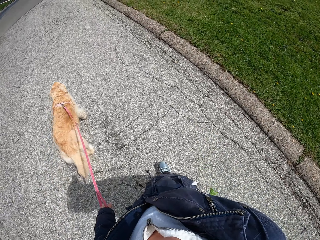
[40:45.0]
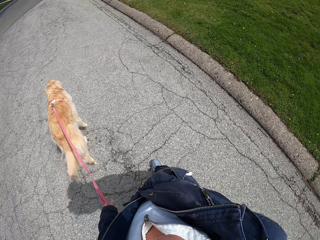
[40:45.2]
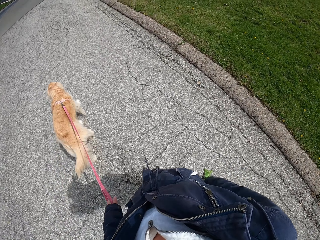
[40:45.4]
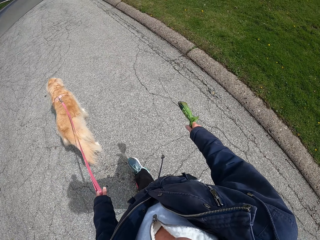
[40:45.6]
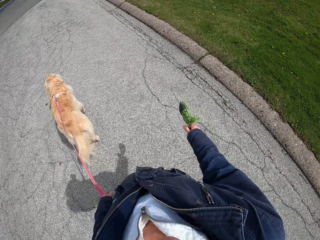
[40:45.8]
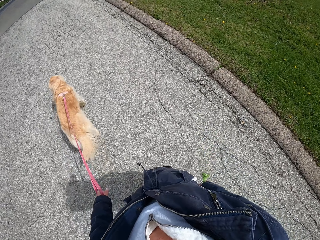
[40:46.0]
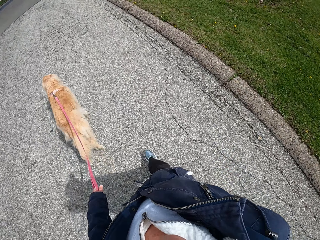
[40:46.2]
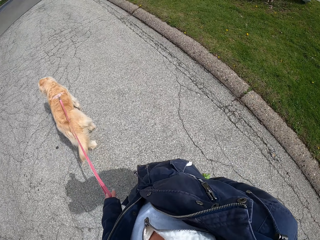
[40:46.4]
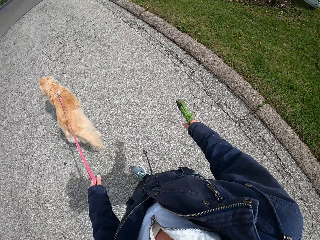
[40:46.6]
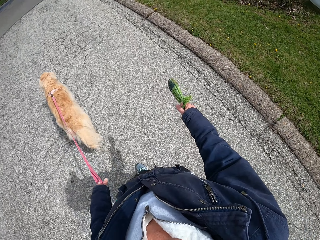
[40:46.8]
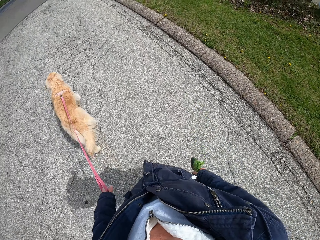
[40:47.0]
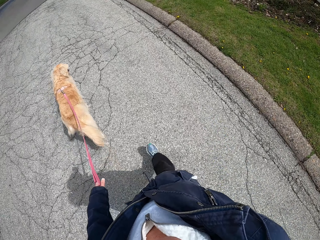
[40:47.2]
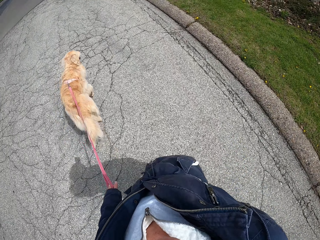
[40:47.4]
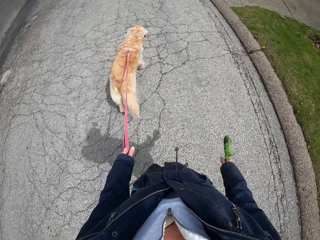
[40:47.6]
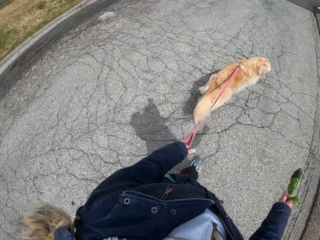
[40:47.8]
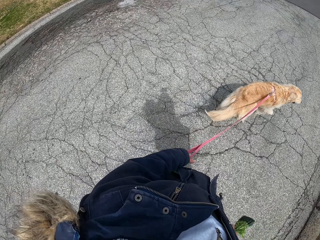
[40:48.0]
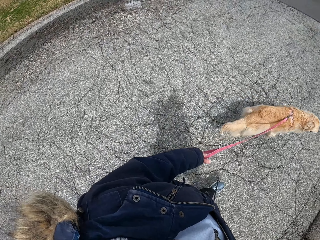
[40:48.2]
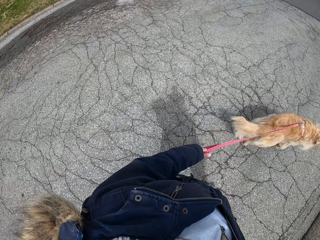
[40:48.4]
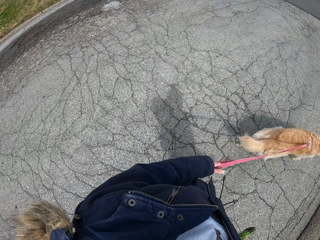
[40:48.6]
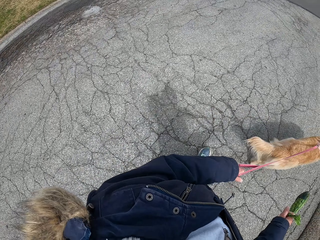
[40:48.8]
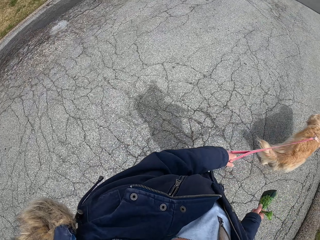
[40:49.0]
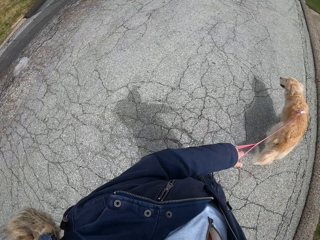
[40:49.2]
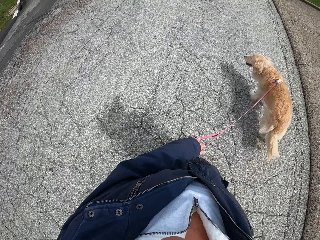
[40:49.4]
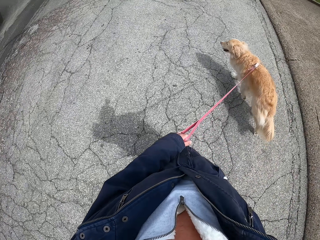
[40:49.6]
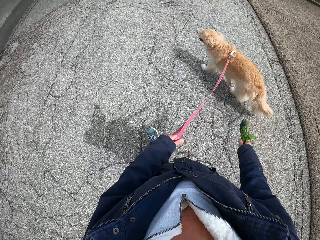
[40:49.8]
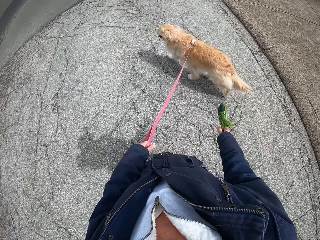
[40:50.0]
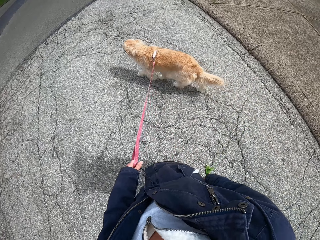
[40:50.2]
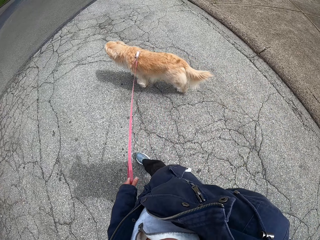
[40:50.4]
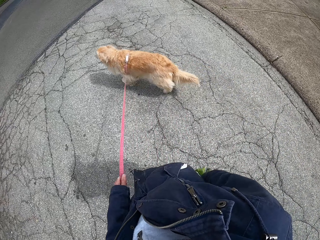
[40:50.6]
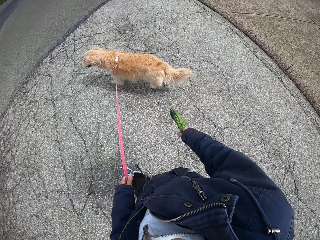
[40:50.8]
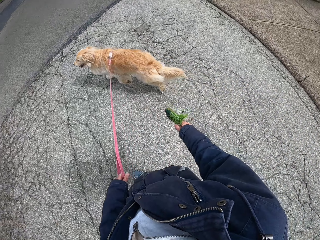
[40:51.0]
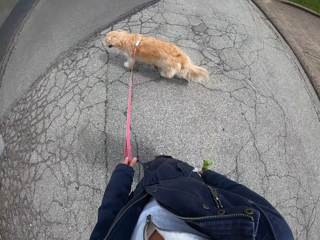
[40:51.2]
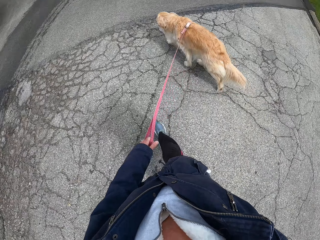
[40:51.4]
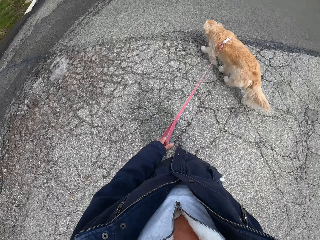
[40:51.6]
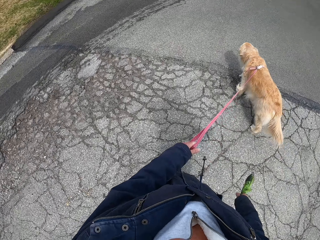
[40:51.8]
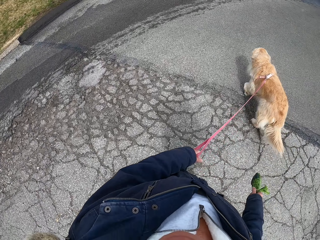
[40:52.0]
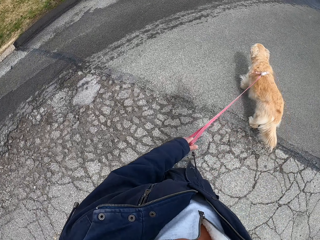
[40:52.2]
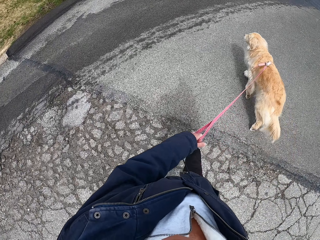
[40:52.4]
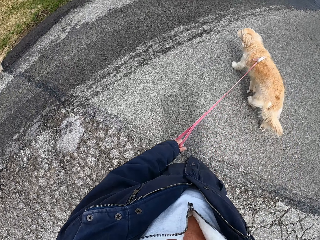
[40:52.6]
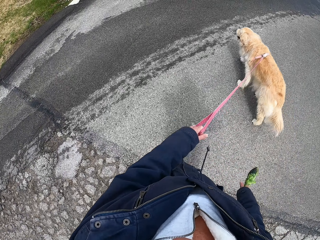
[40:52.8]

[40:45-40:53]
The camera wearer looks around.

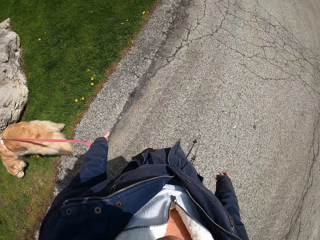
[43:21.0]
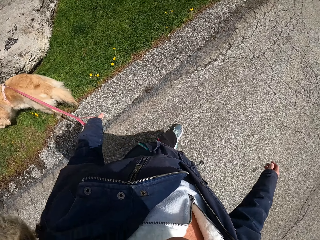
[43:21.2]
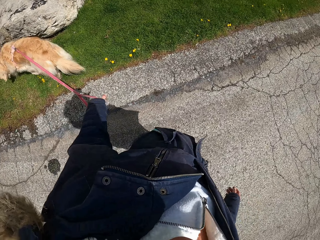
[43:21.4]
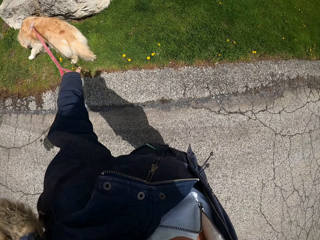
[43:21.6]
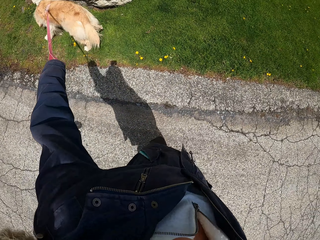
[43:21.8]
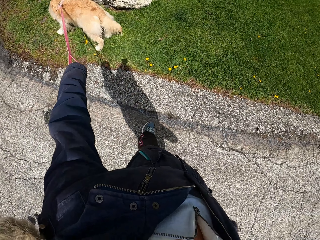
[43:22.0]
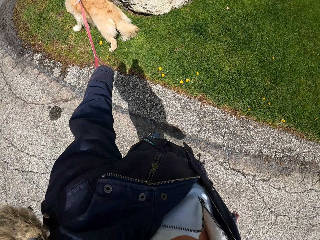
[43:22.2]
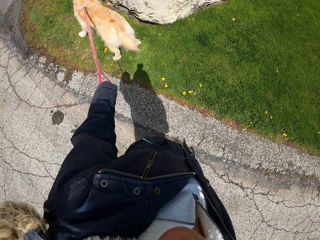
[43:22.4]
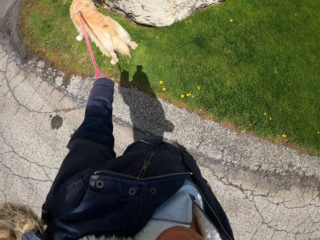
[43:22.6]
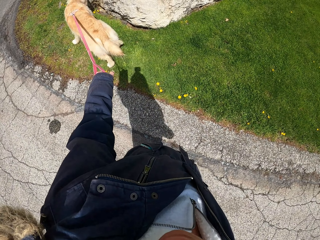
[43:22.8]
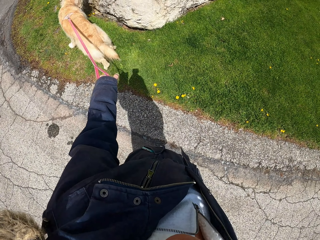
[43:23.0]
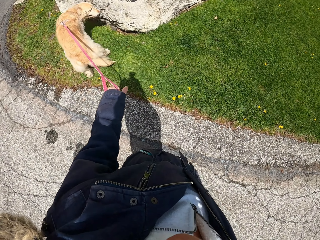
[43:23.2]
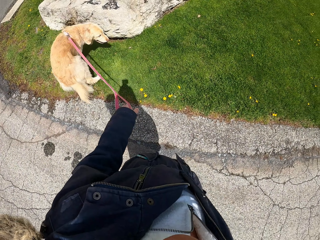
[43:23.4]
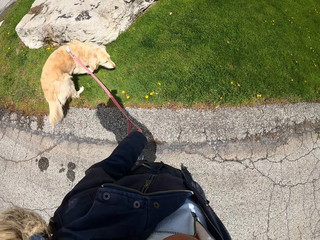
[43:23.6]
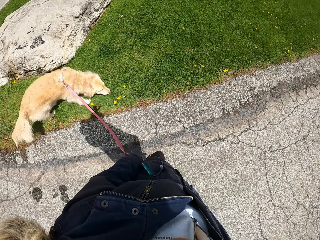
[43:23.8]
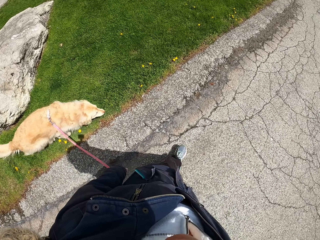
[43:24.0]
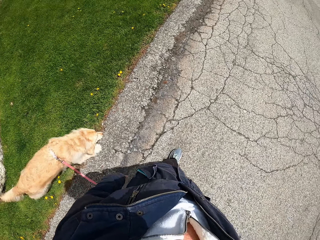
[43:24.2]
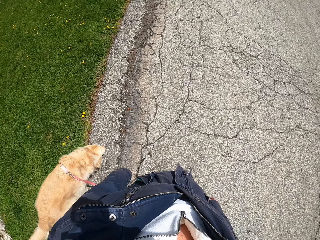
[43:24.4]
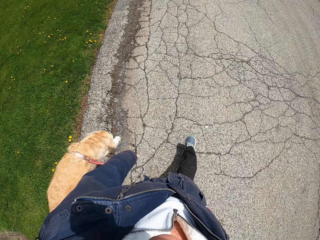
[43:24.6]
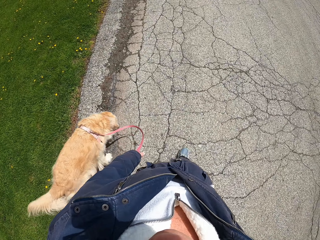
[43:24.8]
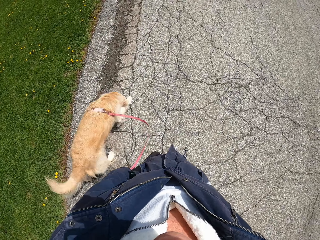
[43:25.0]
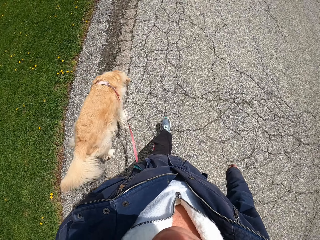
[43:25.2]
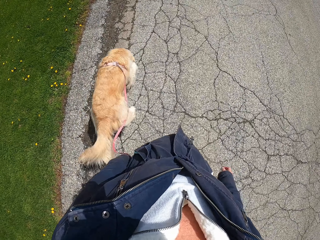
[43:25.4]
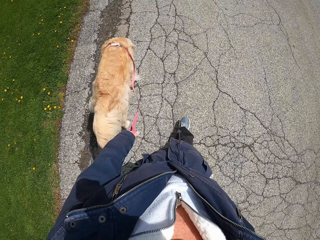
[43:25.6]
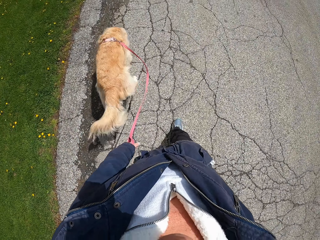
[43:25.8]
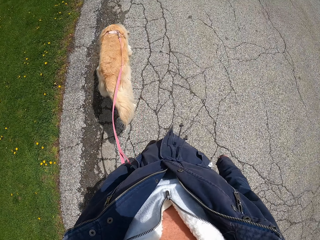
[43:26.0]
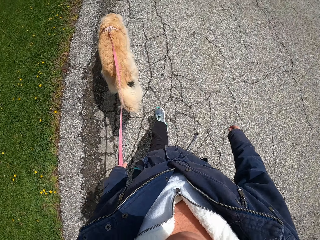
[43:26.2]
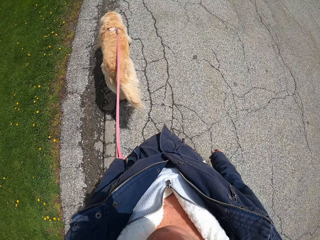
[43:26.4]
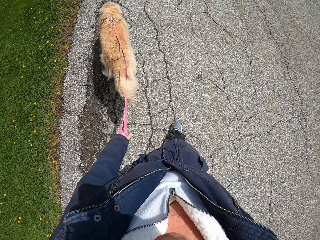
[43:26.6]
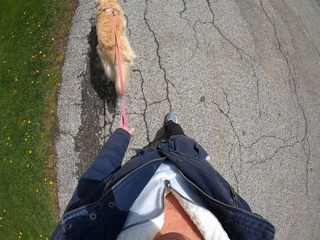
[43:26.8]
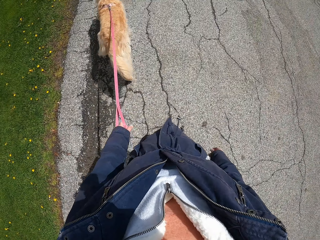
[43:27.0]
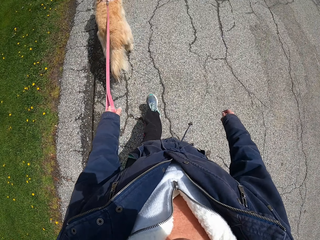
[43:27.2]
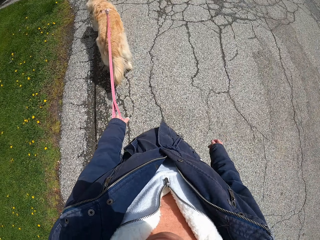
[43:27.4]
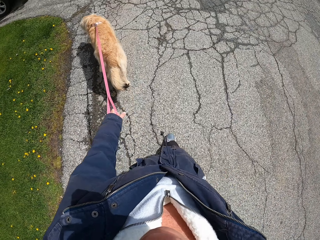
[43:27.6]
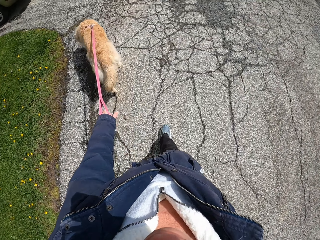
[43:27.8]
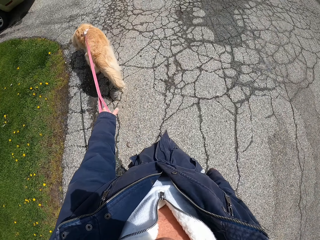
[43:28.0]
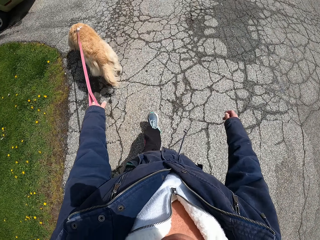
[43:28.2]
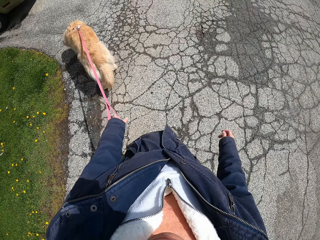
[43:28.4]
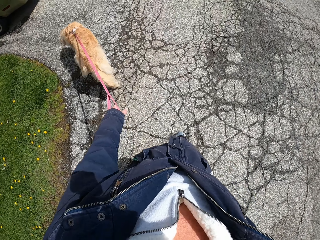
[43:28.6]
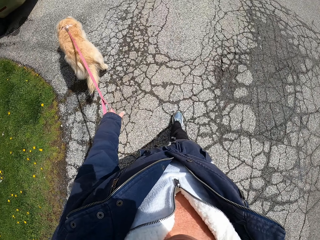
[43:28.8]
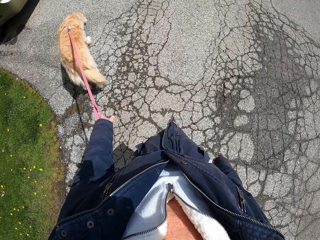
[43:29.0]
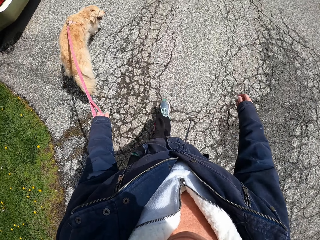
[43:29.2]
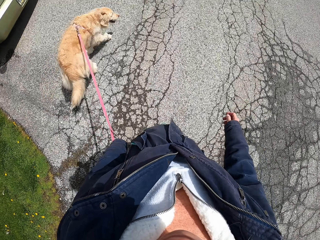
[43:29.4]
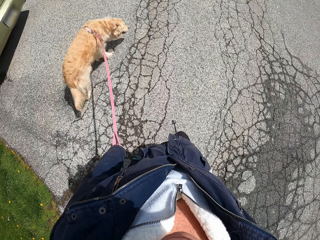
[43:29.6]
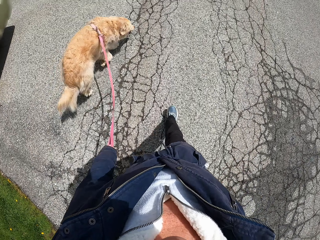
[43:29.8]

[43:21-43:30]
The camera wearer stares at the dog. They walk on the road.

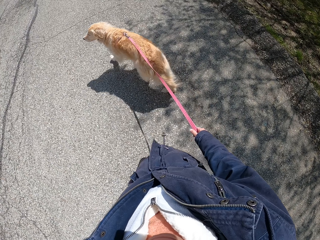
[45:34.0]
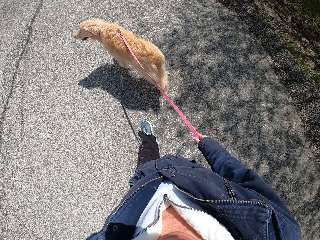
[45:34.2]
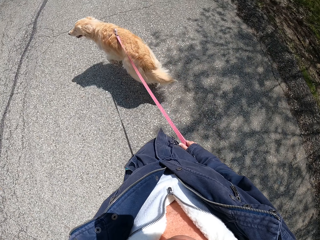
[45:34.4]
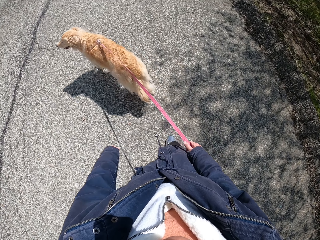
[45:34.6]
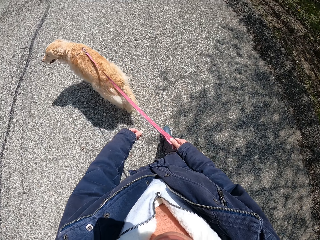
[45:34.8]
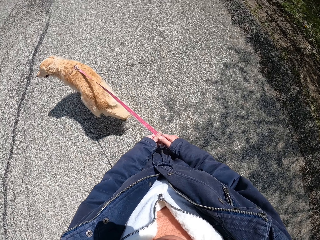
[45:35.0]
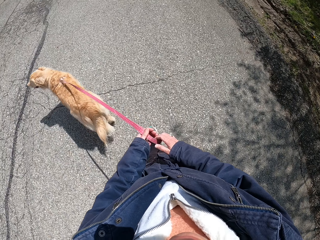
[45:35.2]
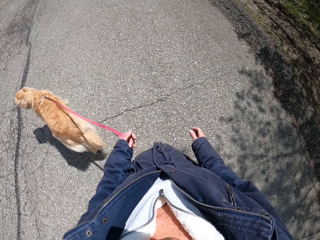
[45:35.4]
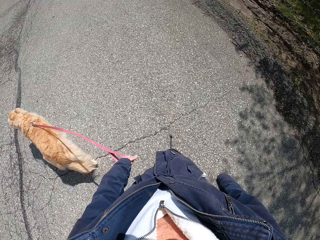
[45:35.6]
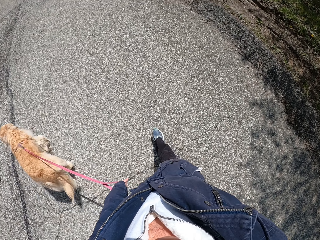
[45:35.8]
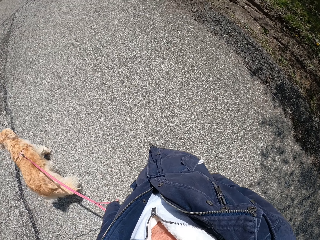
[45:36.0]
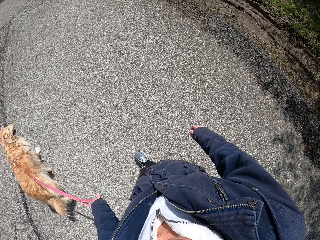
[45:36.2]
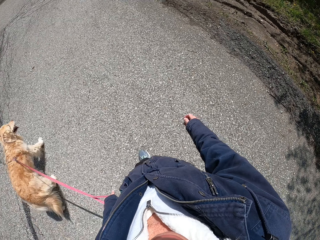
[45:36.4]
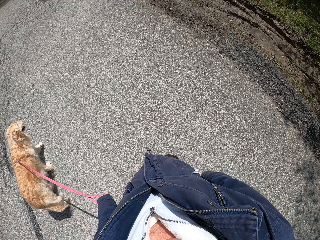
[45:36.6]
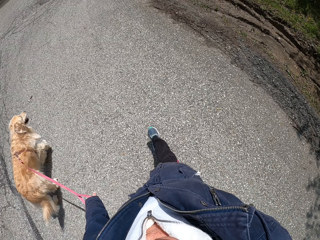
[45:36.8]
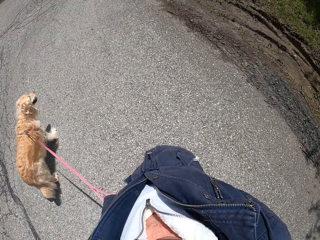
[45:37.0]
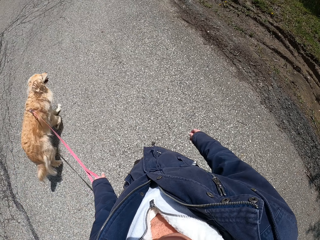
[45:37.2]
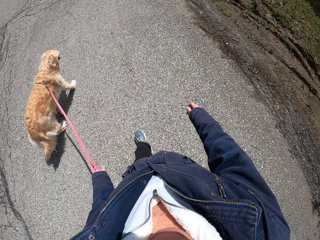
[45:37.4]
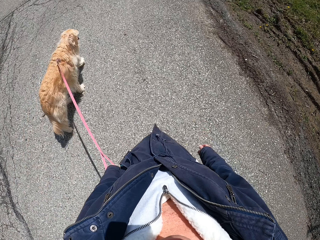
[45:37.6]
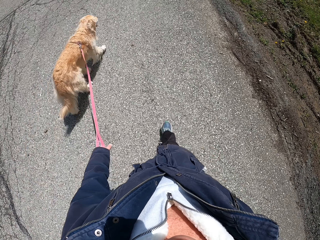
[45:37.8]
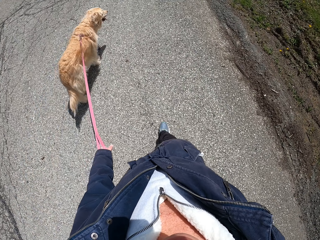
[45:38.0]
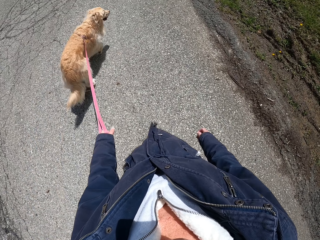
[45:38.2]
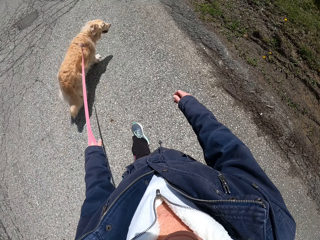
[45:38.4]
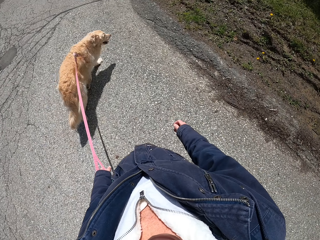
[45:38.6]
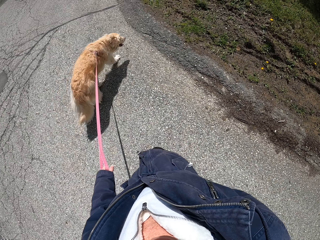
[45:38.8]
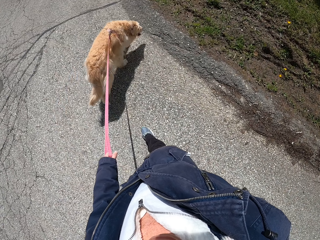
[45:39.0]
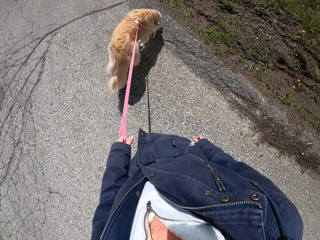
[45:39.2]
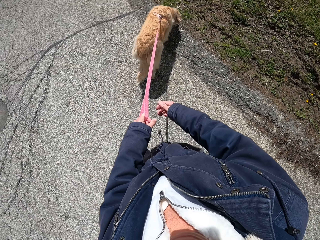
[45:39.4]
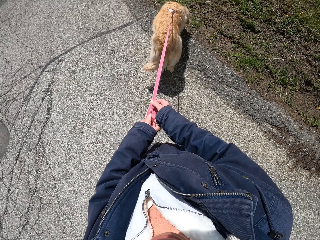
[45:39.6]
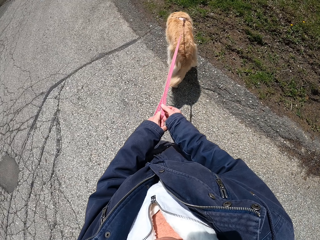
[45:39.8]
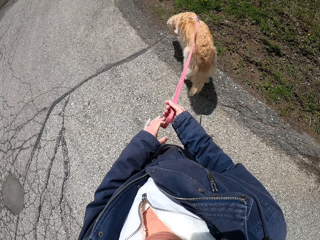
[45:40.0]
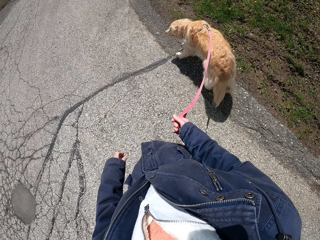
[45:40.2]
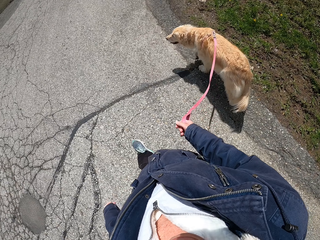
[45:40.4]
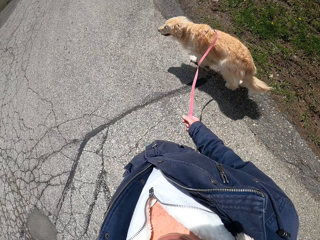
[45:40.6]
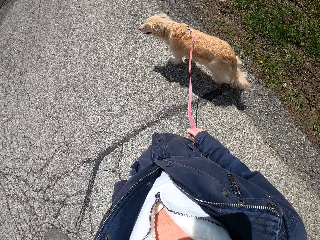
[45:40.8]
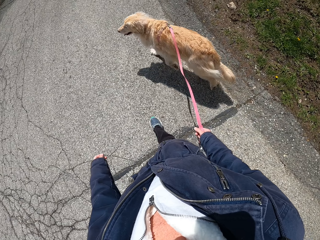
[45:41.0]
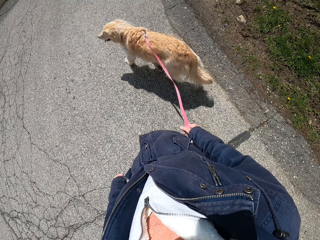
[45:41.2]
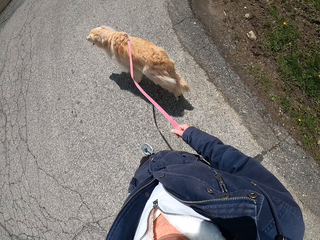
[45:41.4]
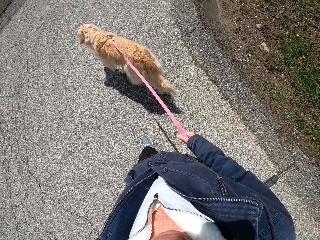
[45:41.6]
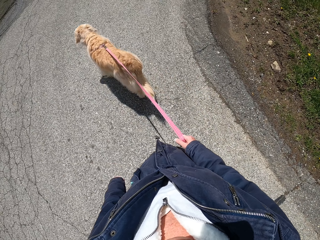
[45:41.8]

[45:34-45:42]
The camera wearer moves the dog's leash from his right to his left hand. He moves the dog's leash from his left to his right hand.
